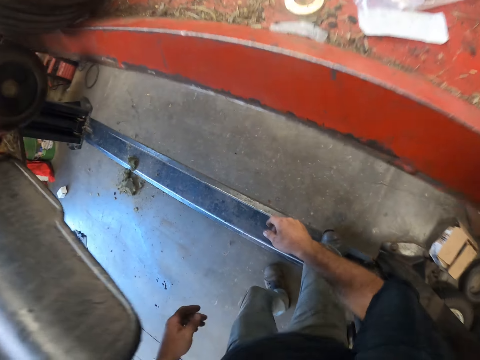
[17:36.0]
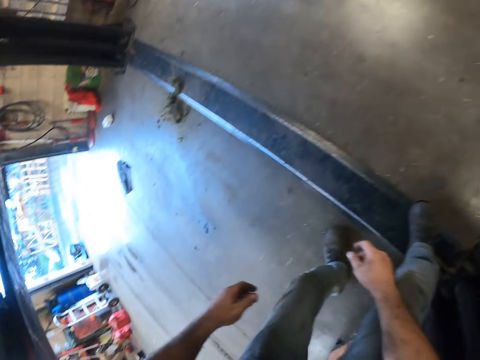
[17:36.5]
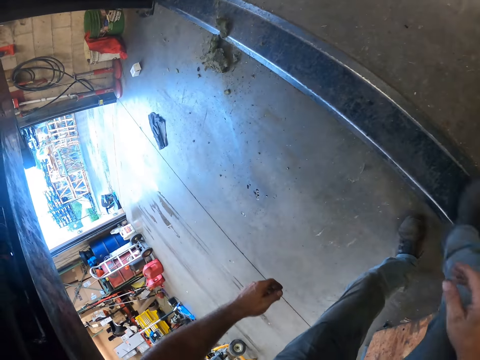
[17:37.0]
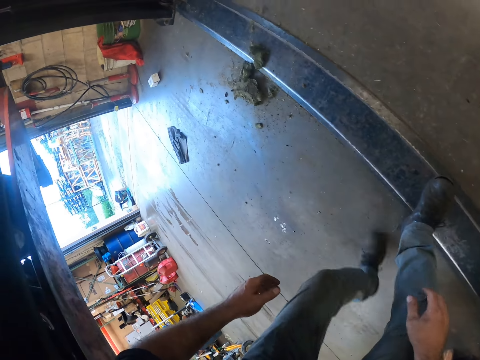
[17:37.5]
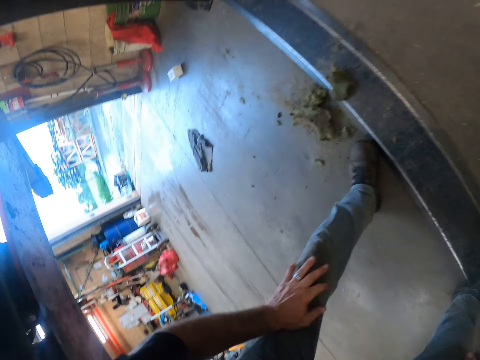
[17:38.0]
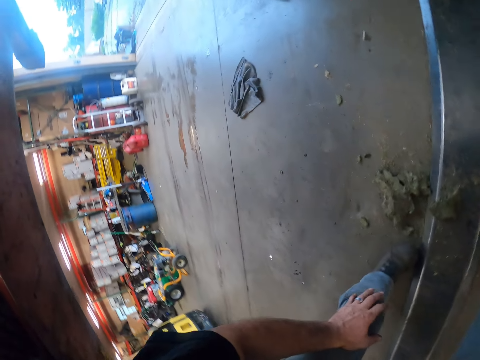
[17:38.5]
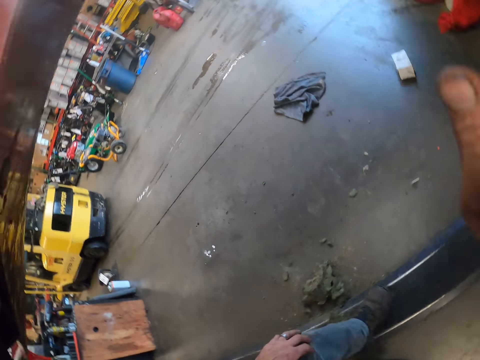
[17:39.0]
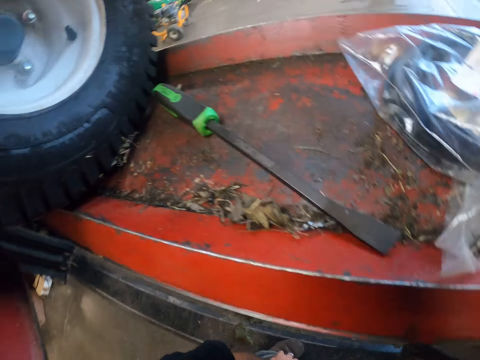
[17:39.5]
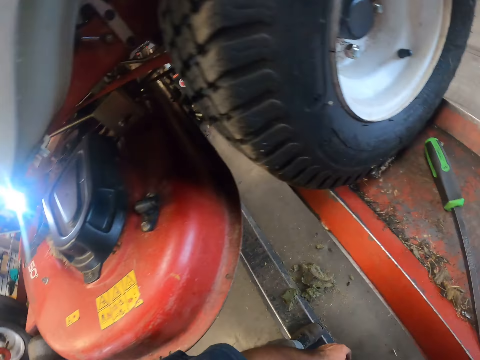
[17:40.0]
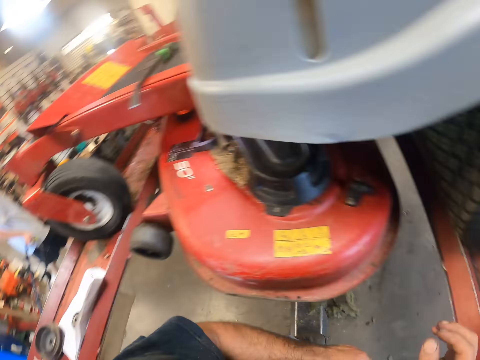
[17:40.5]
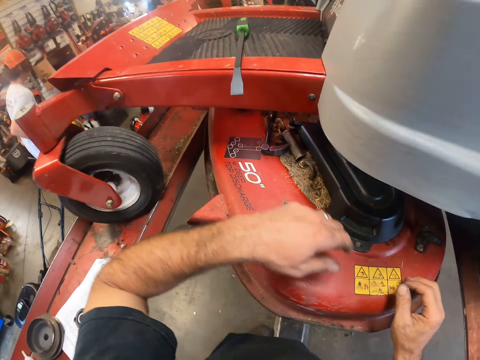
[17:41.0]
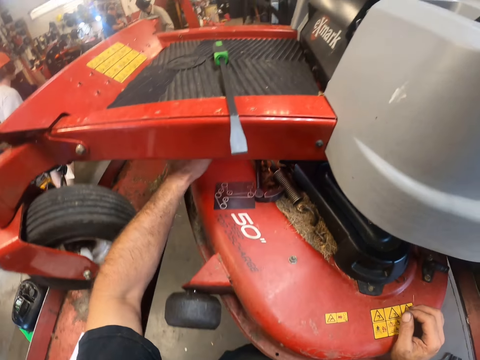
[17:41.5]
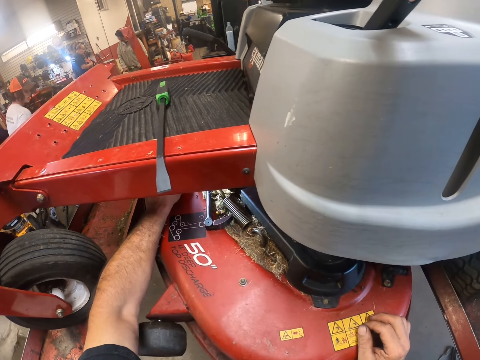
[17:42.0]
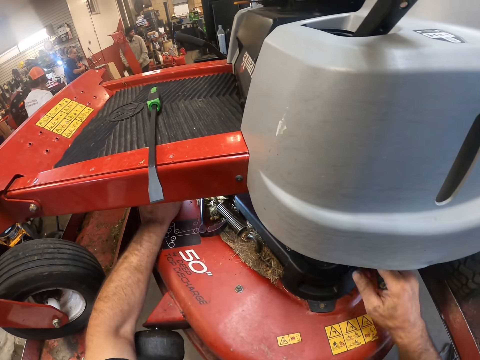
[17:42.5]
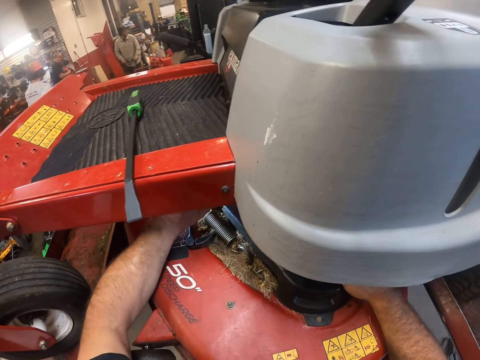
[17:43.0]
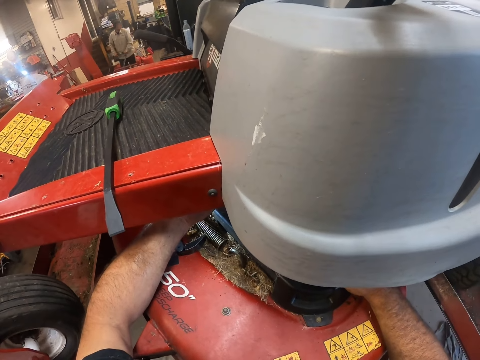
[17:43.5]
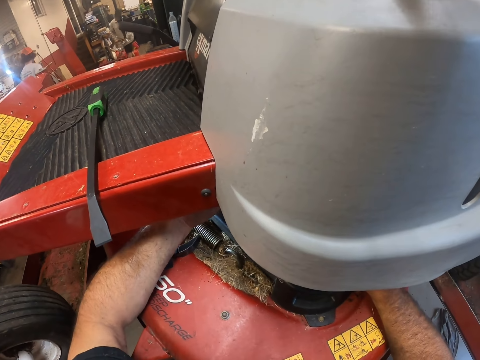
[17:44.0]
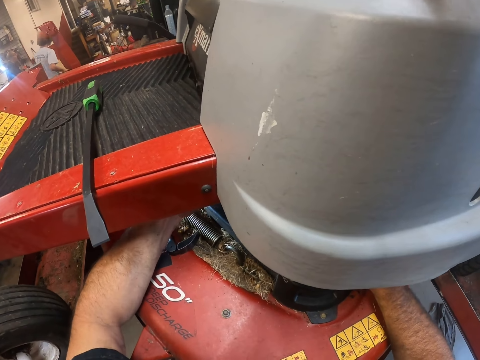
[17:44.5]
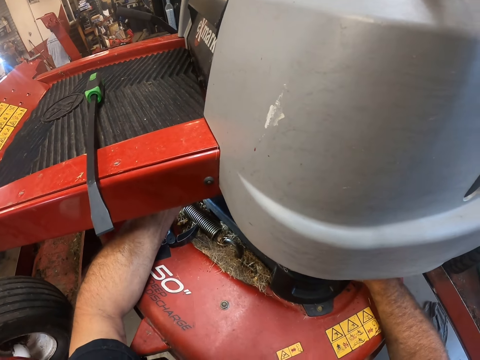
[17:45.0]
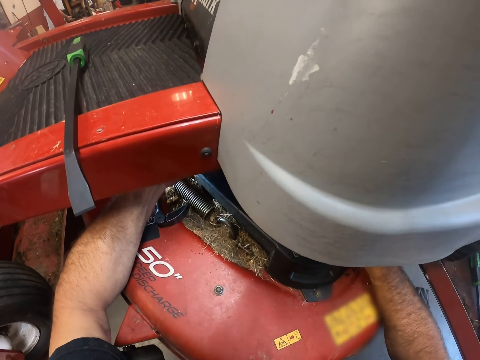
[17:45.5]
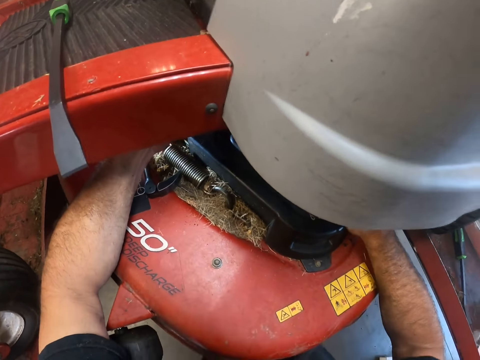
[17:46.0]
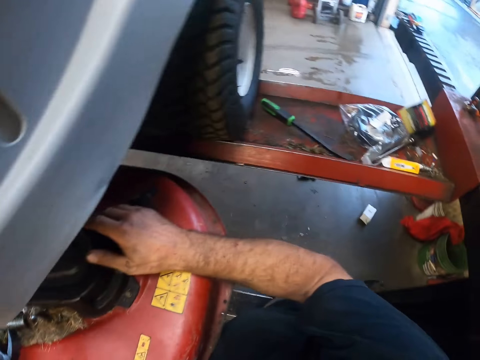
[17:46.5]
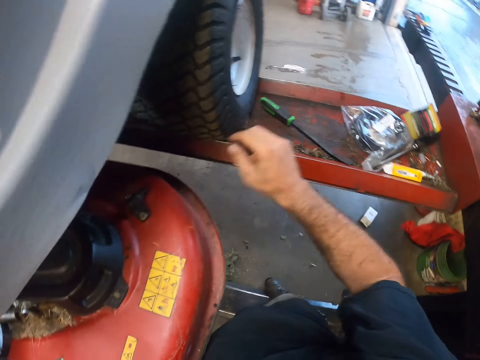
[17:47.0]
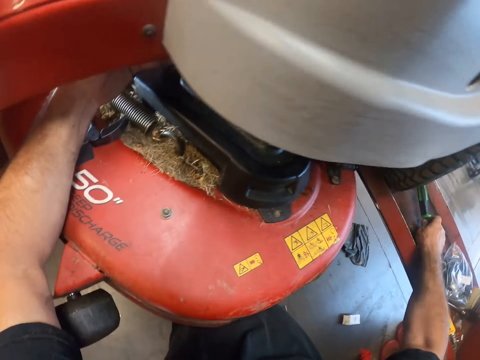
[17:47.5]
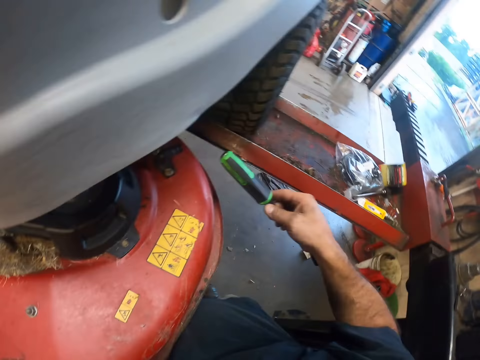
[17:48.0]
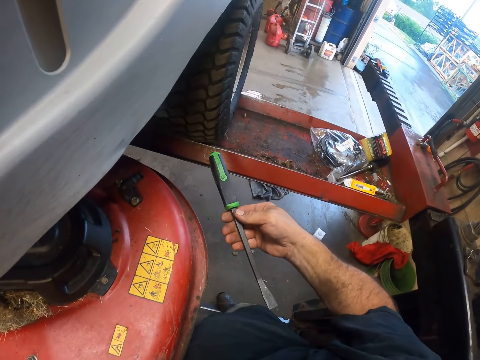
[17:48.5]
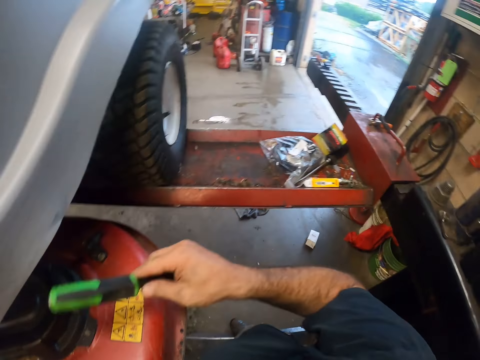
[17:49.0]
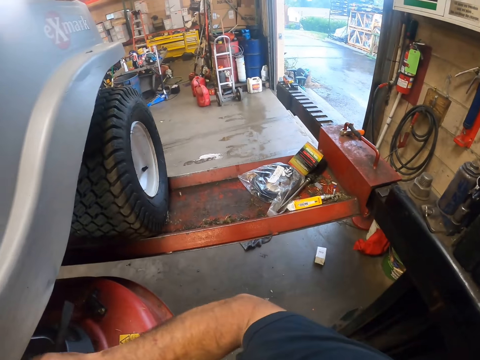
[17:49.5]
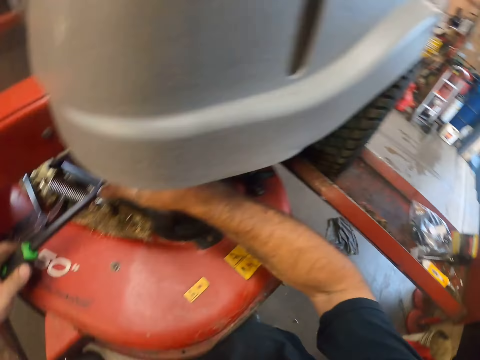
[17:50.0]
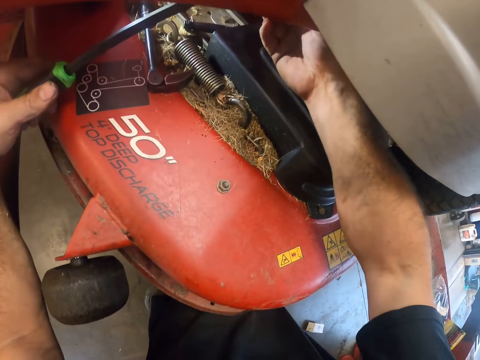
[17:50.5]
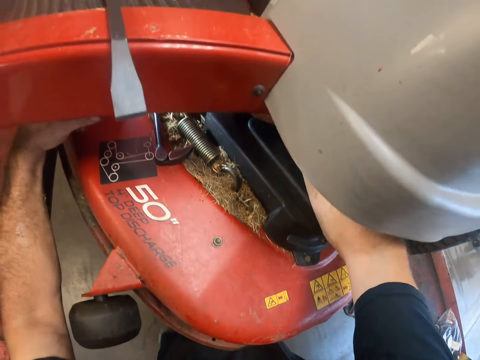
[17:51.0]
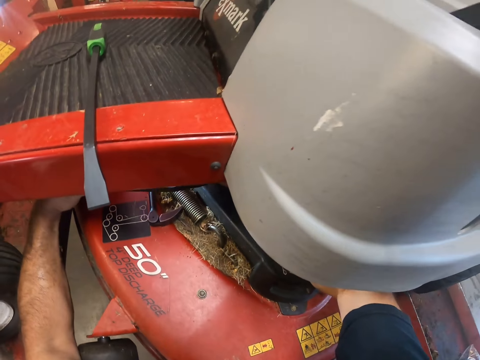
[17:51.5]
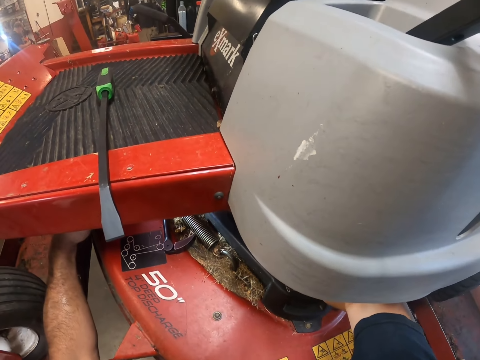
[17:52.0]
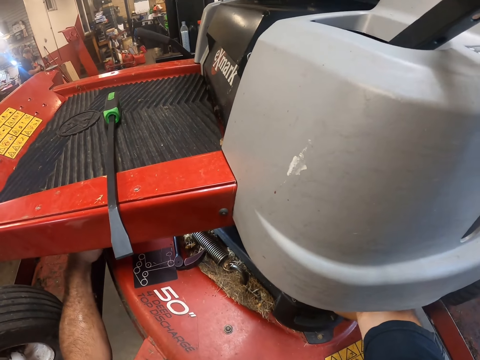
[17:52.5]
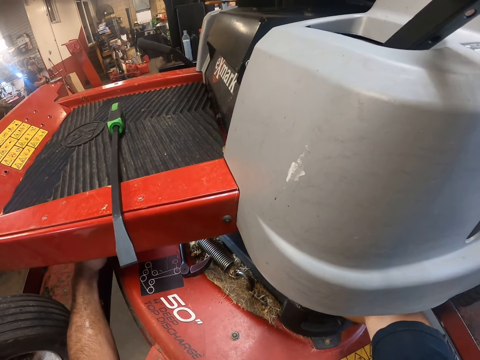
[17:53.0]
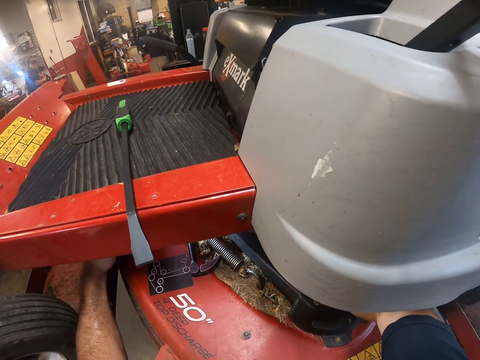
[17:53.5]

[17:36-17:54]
The camera wearer bends under the hydraulic lift to the other side of the lawnmower. He walks below the time cutter. He takes the lamp. He moves the flashlight on the cutting deck with his left hand. He adjusts a pulley on the connecting deck. He holds the time cutter. He picks up the pry bar on the hydraulic lift with his right hand. He holds a screwdriver. He passes the pry bar to his left hand. He adjusts the pulley on the cutting deck with both hands. He fixes the screwdriver on the time cutter.

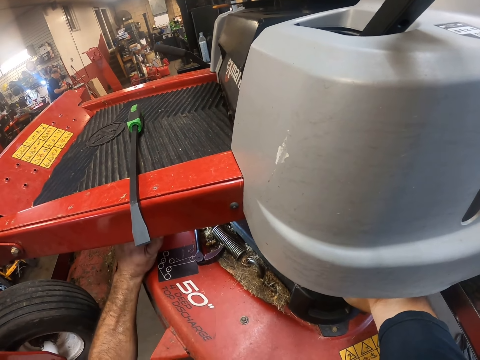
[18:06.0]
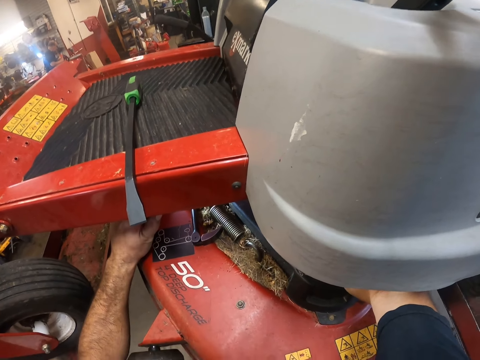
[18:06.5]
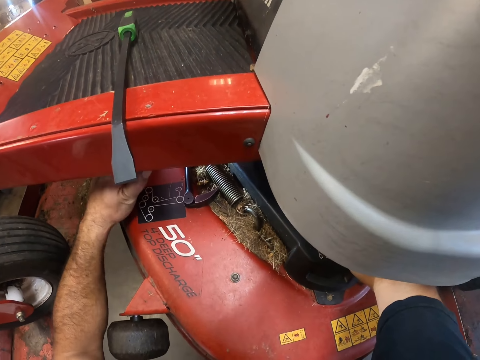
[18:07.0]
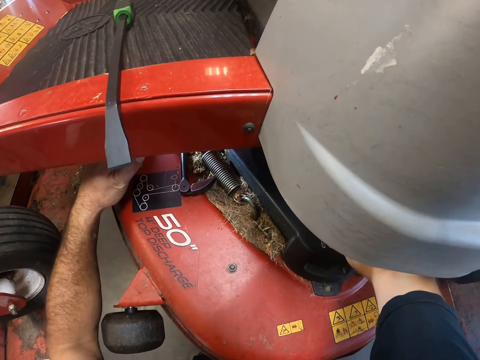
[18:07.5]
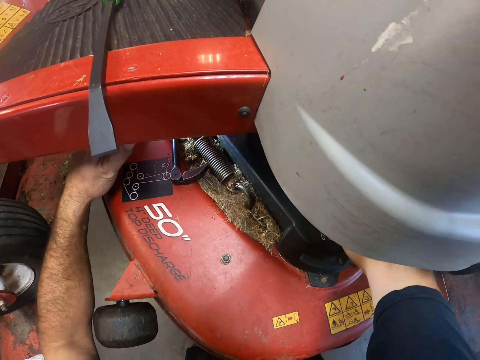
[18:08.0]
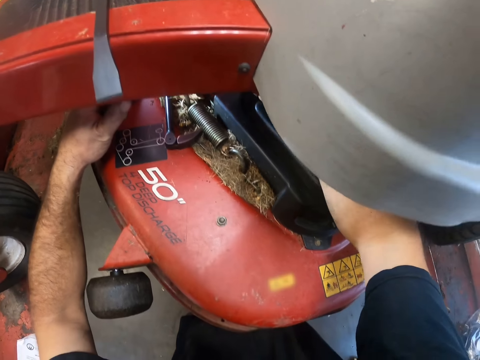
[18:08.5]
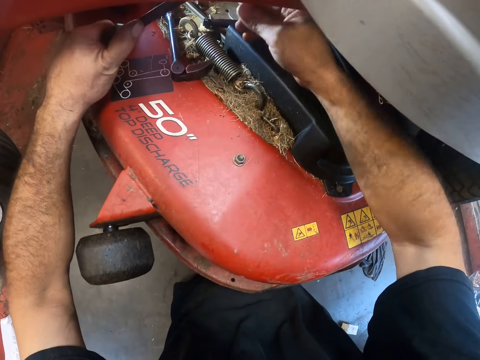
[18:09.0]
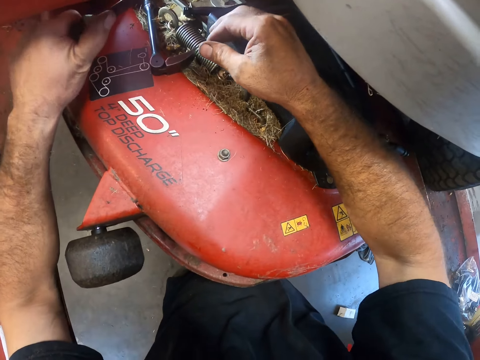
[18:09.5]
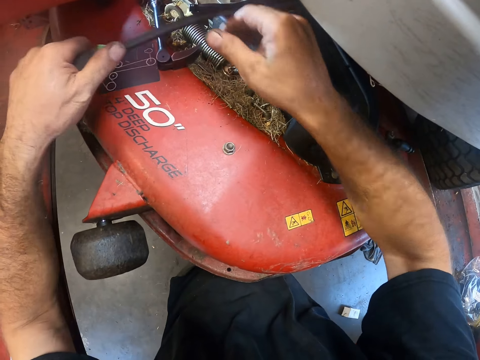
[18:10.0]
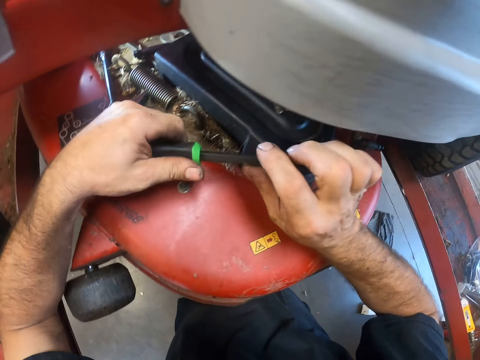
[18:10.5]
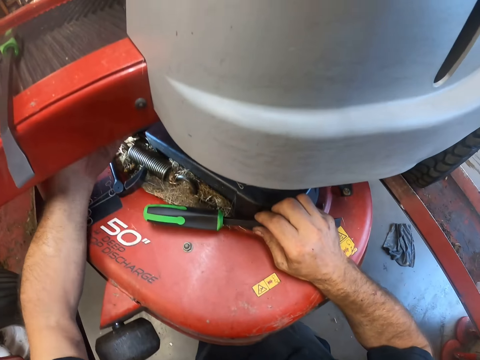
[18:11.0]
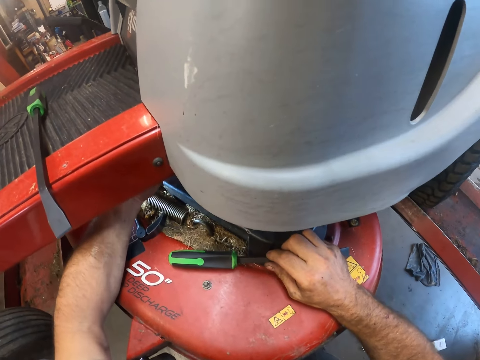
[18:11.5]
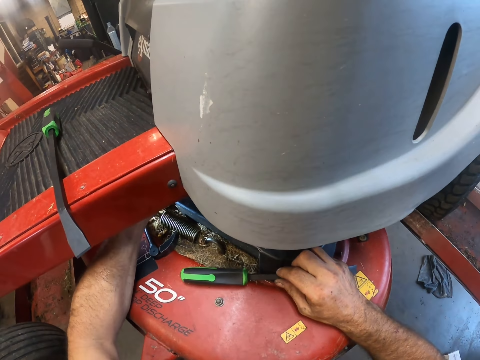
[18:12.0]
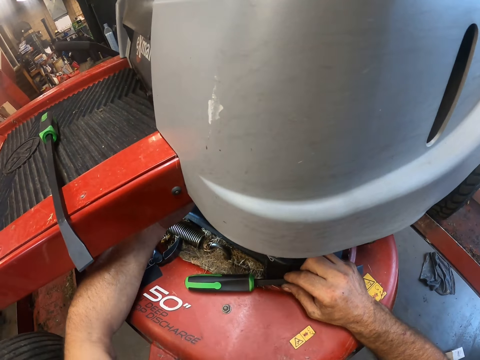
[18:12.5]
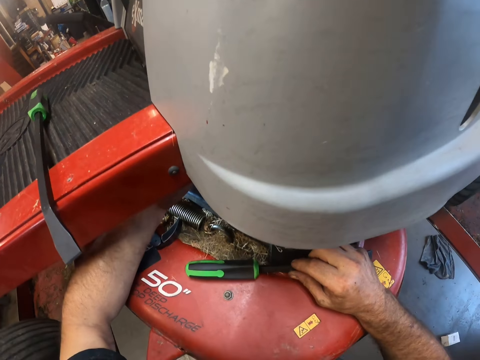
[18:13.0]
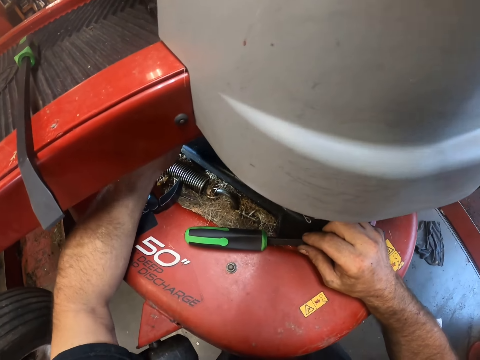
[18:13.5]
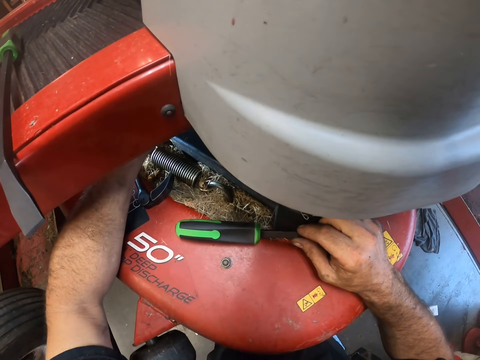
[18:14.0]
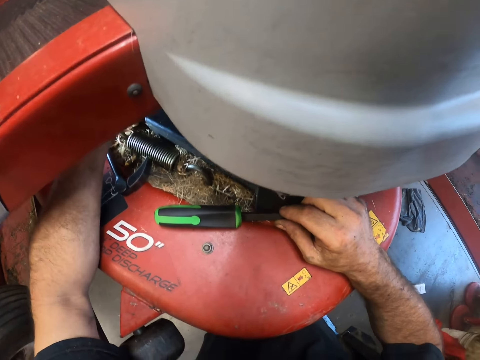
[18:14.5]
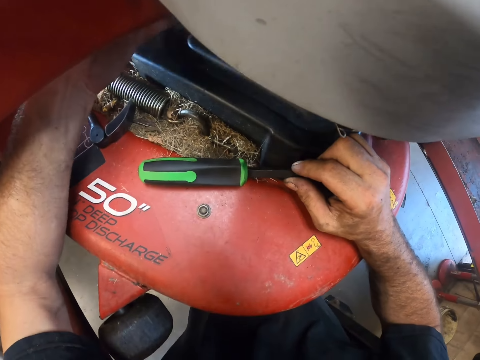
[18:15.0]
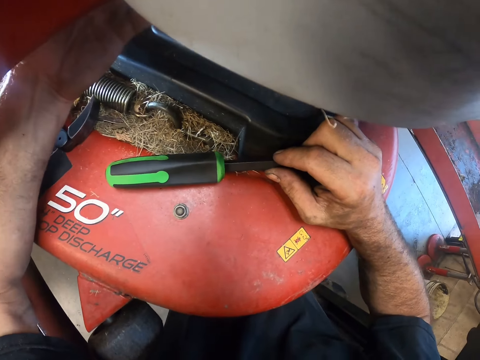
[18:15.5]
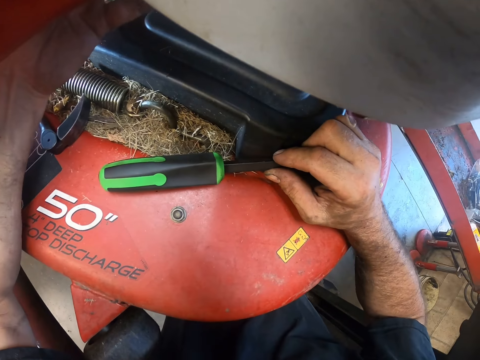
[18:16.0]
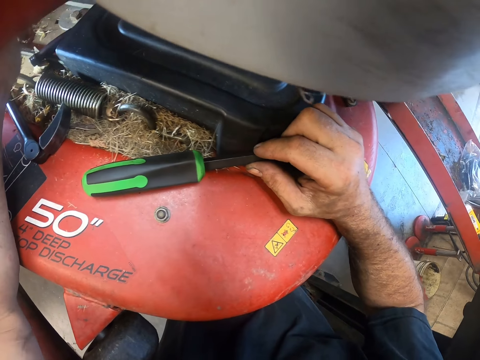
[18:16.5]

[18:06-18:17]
The camera wearer passes the pry bar from his left hand to his right hand. He holds a screwdriver. He uses his left hand to adjust the pulley on the cutting deck. He touches the time cutter.
